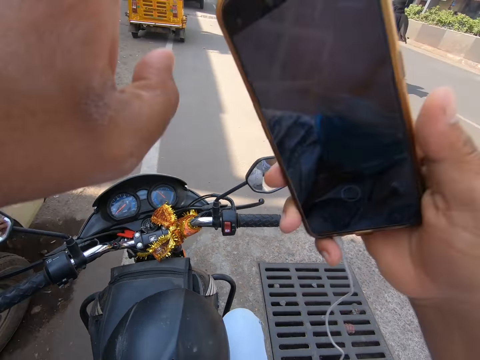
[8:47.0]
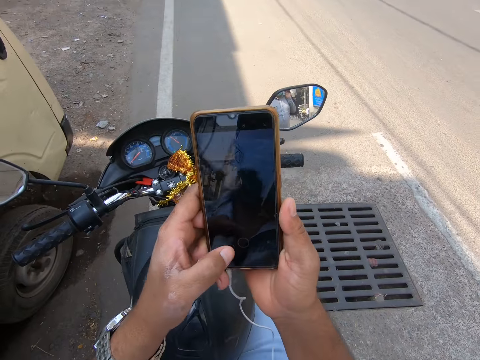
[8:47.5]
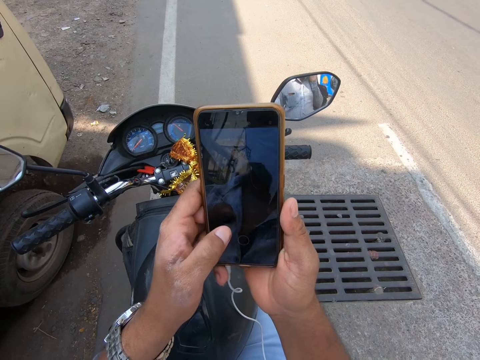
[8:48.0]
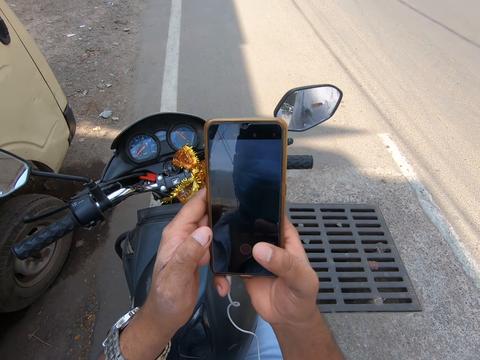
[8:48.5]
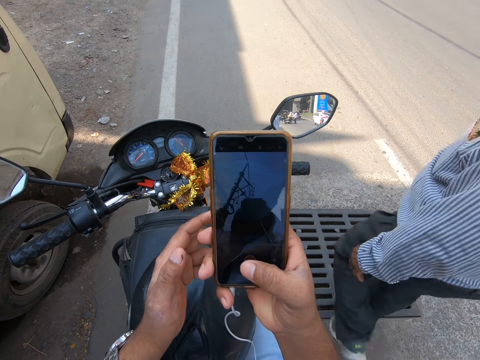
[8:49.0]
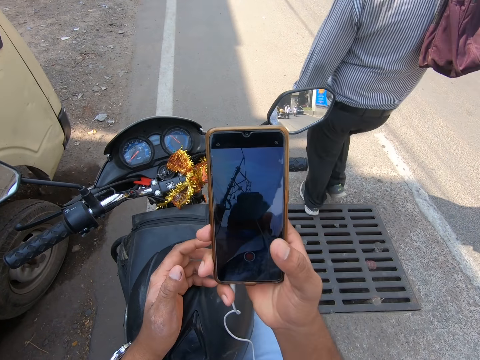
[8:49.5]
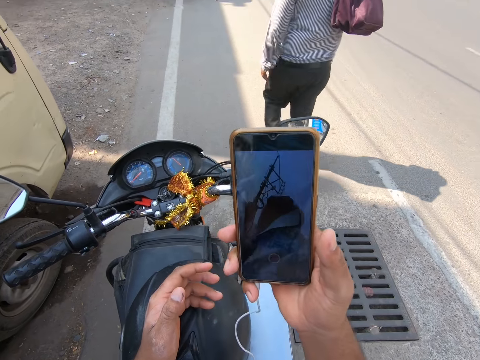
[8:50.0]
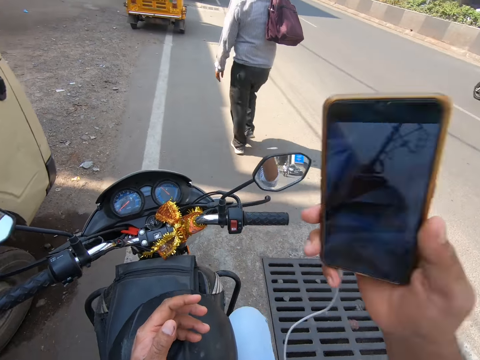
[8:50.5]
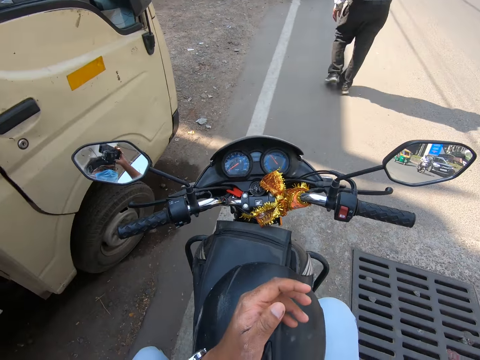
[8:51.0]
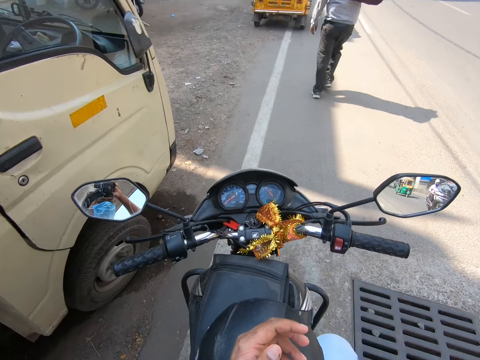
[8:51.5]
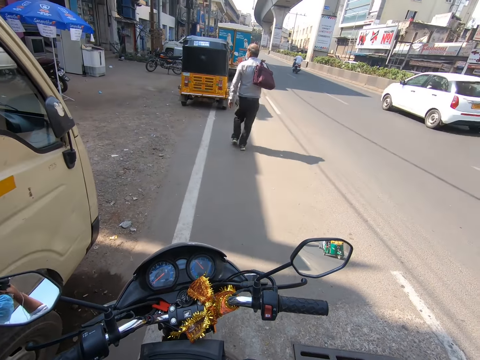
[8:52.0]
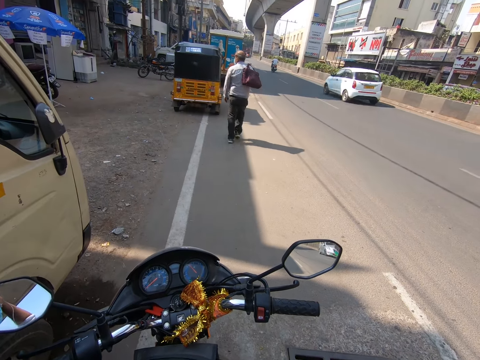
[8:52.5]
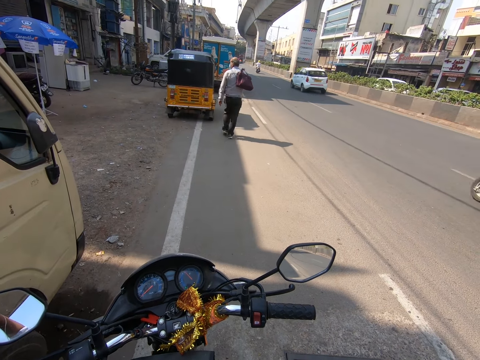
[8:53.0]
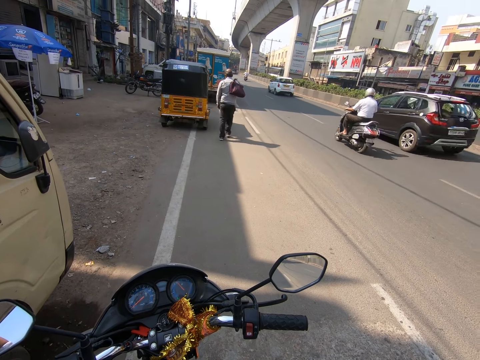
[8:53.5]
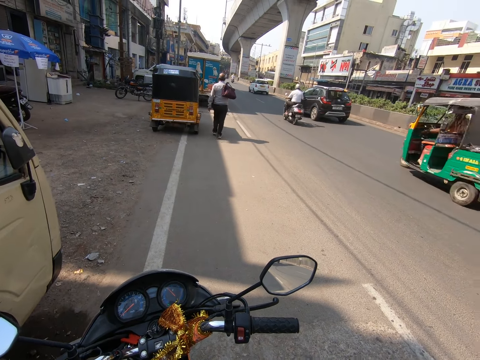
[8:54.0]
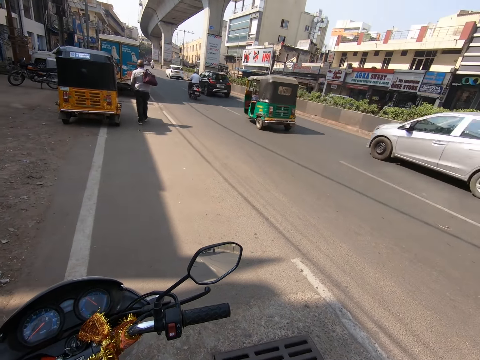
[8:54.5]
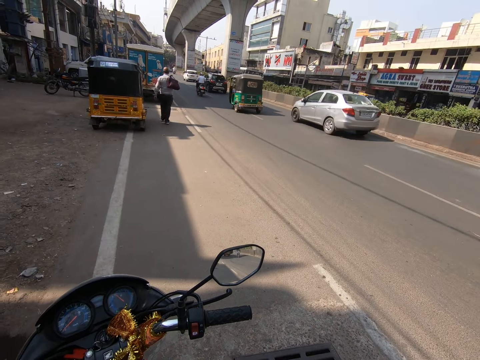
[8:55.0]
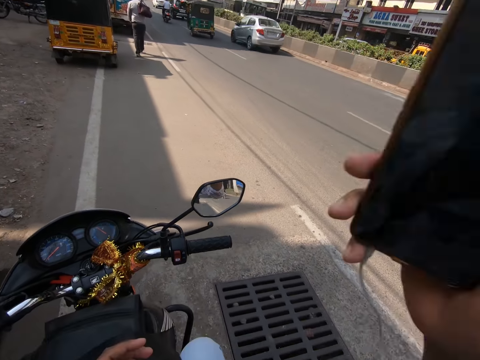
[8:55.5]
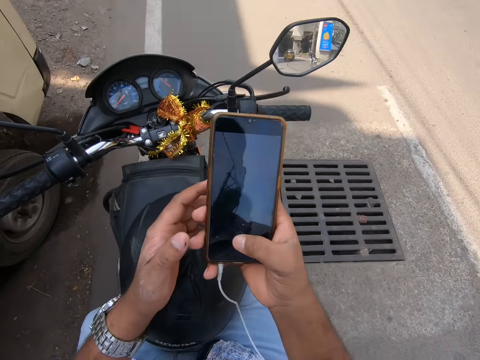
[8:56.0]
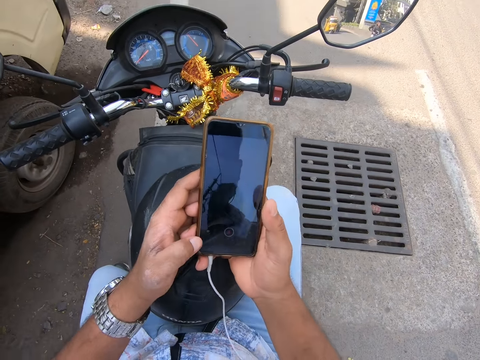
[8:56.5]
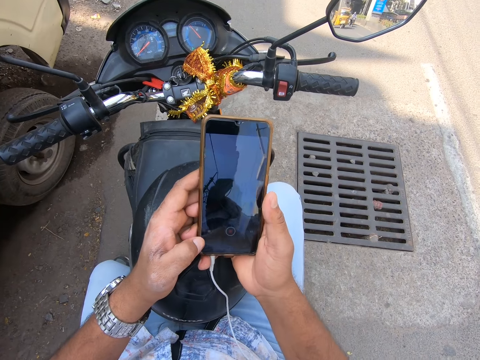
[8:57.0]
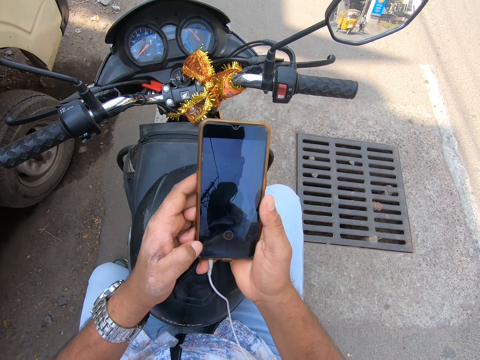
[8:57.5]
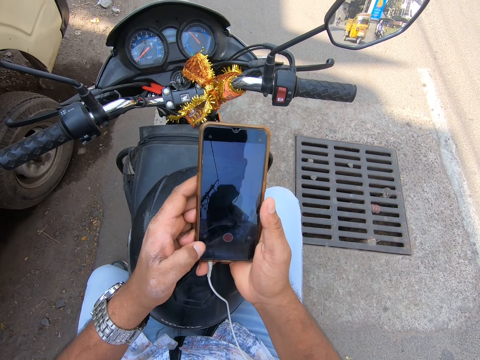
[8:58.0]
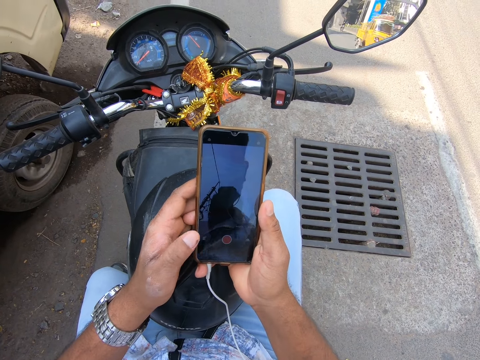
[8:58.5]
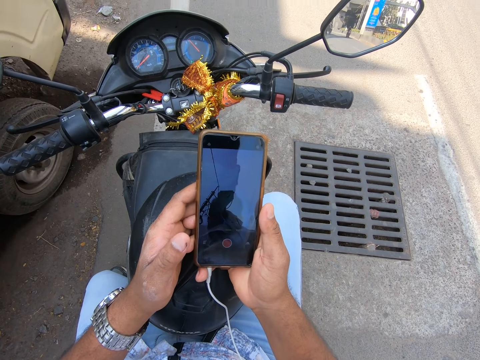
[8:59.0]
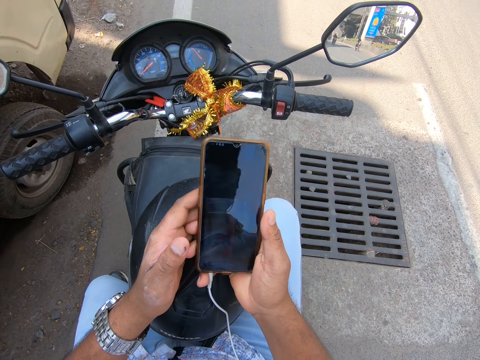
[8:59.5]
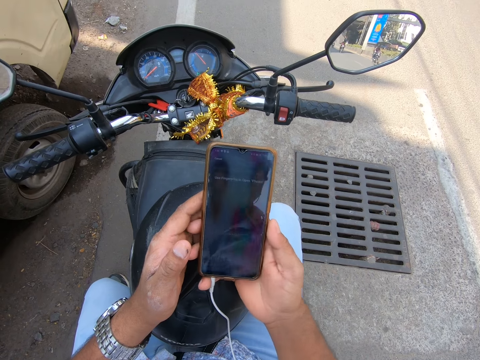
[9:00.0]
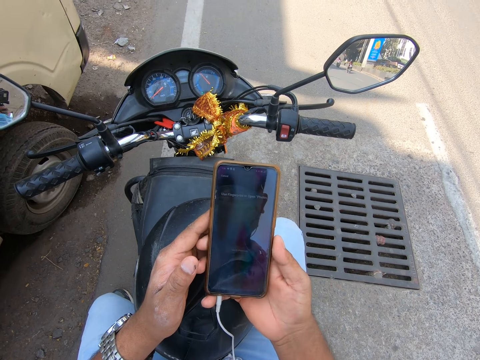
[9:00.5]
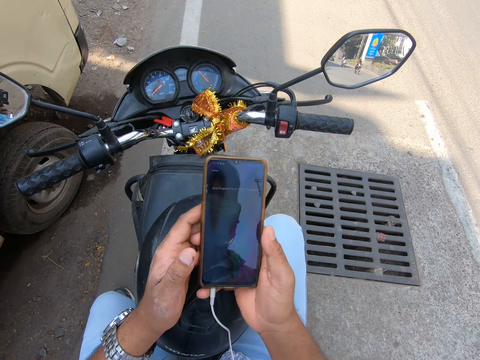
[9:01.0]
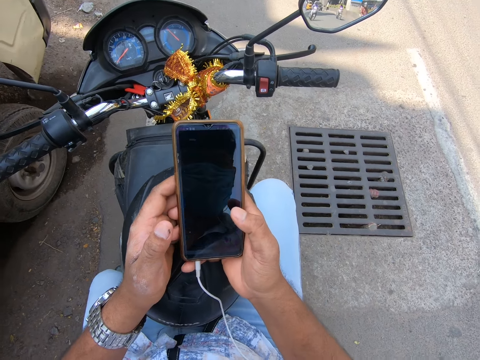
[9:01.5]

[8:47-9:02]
The camera wearer operates the cellphone with his left hand. He operates the cellphone with his right hand. He places his left hand on the helmet. A man walks past the camera wearer. The camera wearer touches his camera with his right hand. He looks around. He operates the cellphone with his left hand.

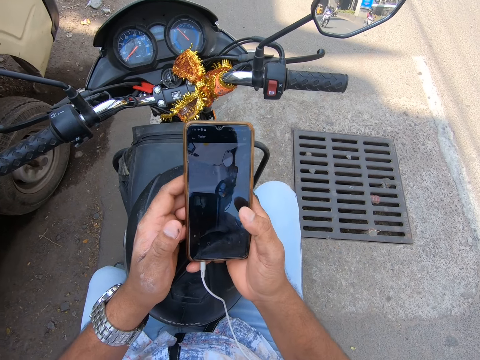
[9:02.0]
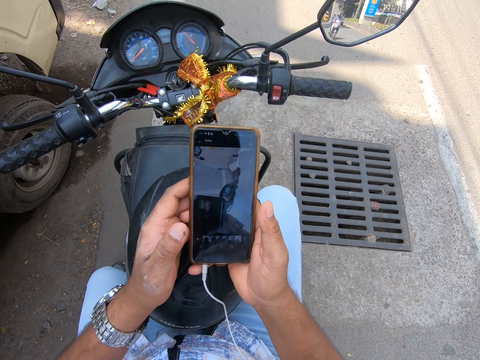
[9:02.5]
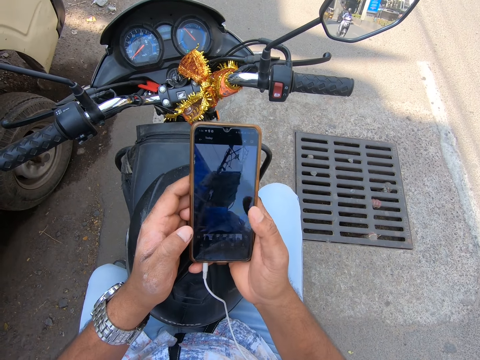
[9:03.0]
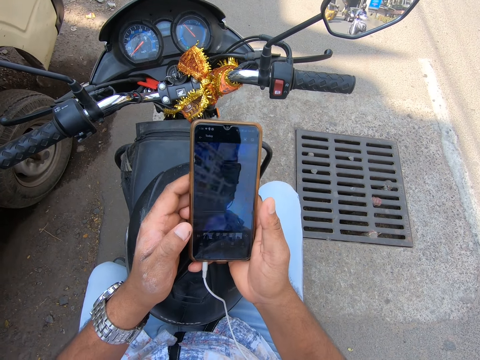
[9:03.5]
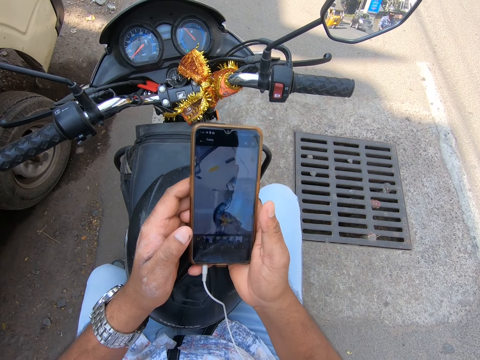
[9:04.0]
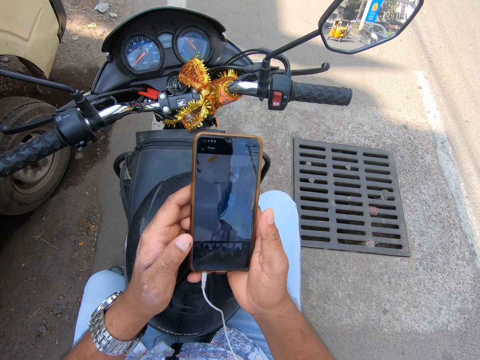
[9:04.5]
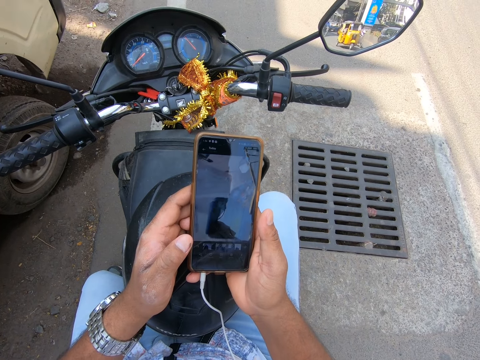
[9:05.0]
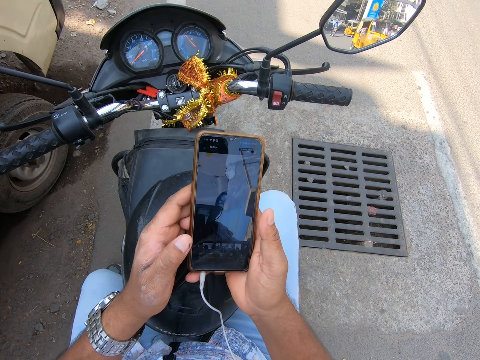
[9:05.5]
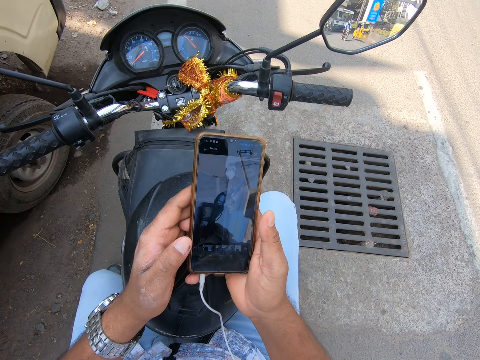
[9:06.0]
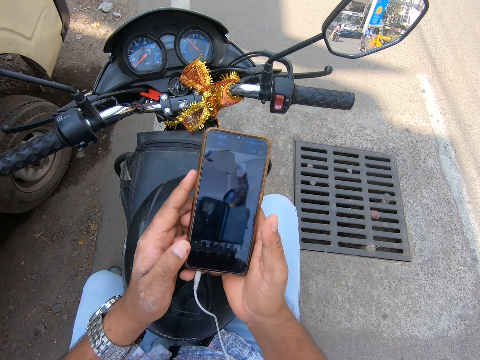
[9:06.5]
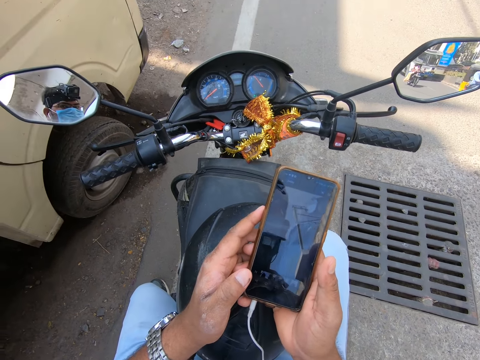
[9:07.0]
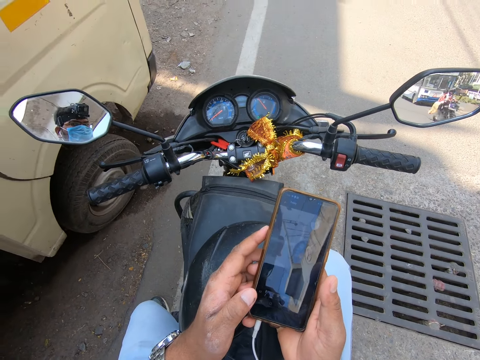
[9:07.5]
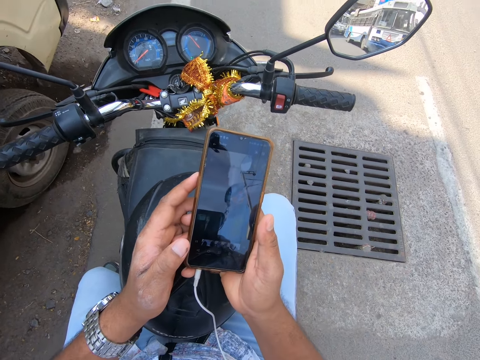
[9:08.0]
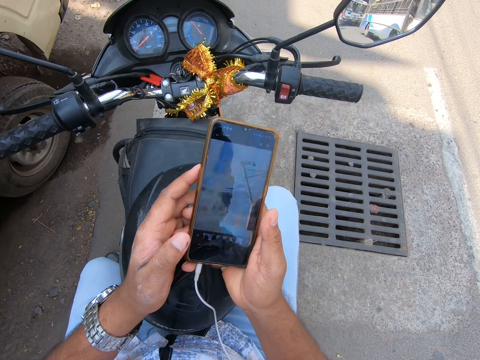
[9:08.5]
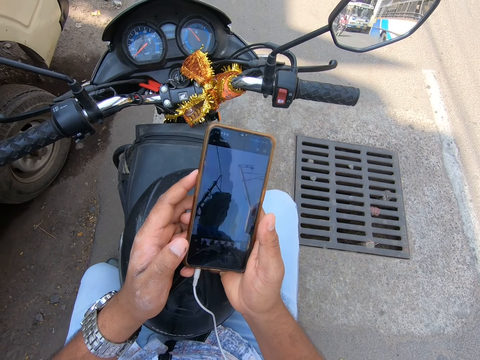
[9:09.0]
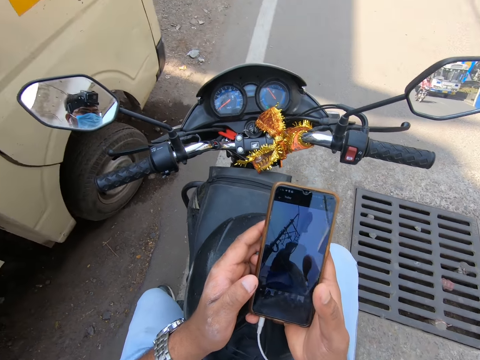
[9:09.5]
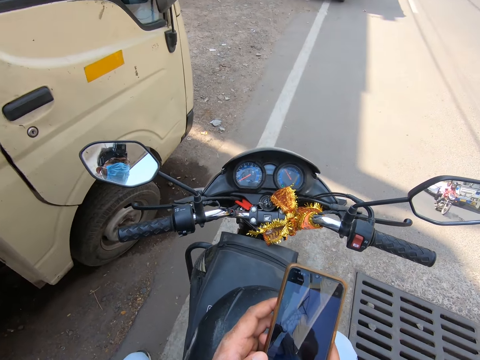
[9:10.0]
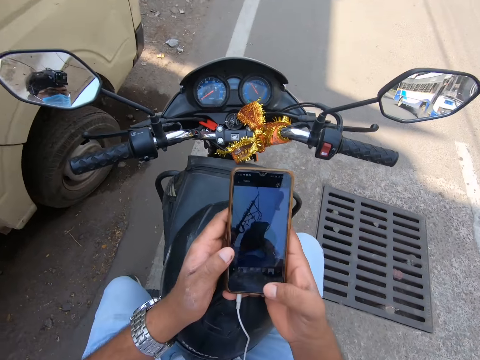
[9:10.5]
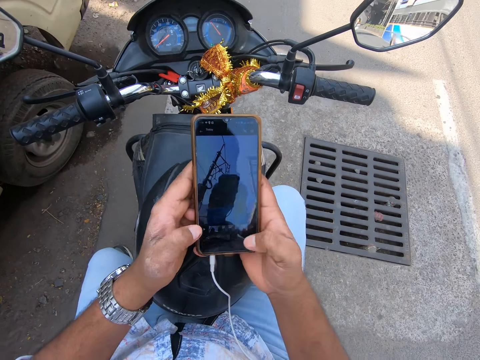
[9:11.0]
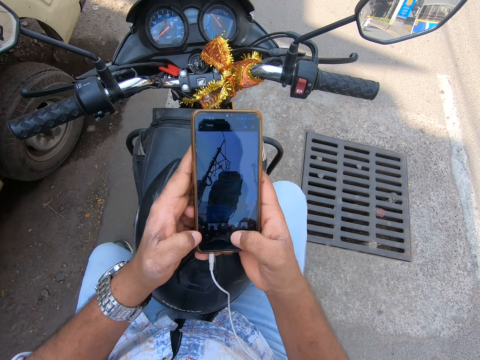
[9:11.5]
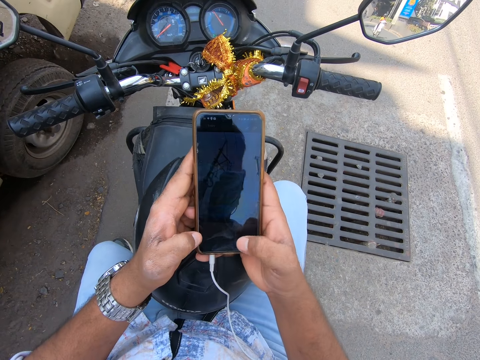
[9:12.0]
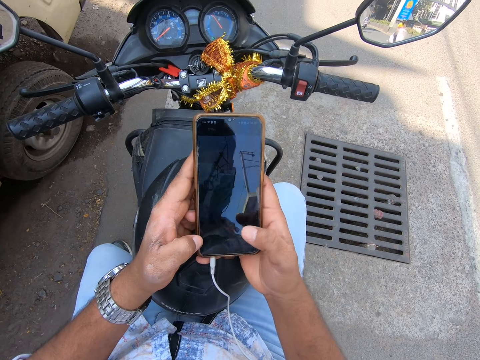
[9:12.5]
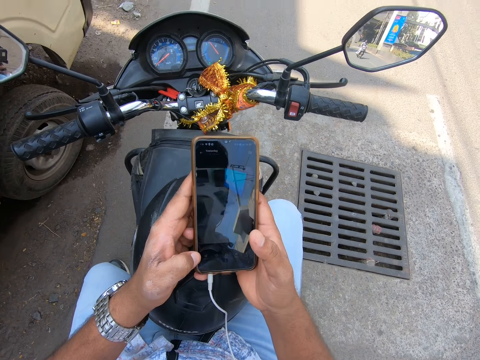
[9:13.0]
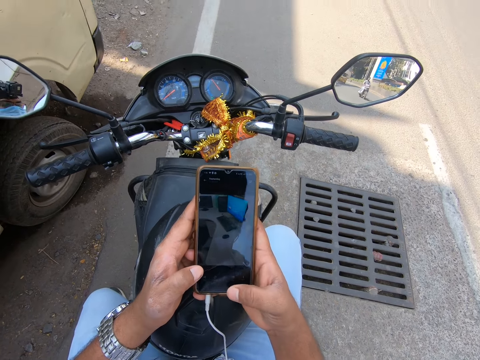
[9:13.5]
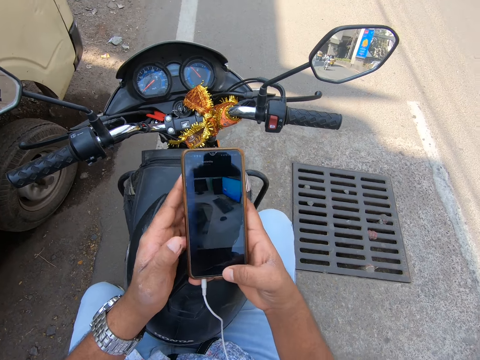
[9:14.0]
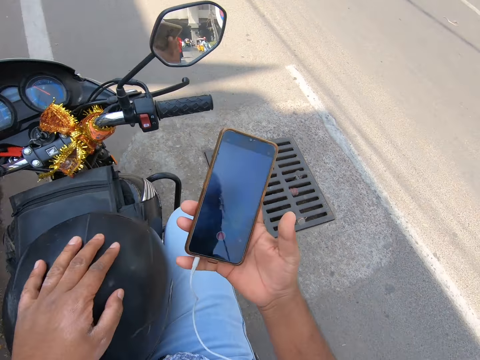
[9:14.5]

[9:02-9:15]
The camera wearer operates the cellphone with both hands.
